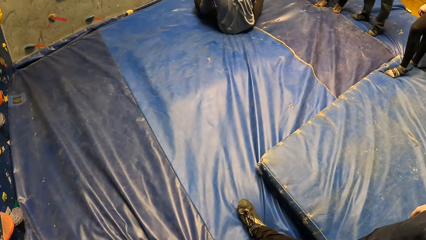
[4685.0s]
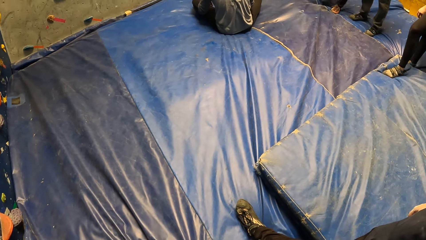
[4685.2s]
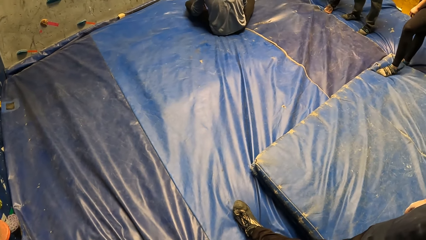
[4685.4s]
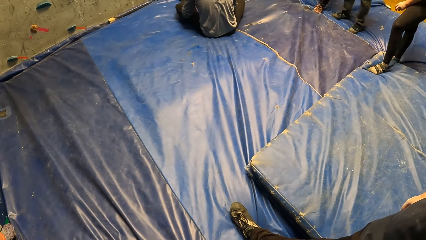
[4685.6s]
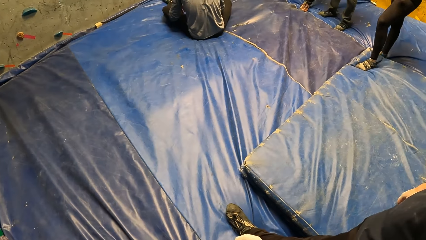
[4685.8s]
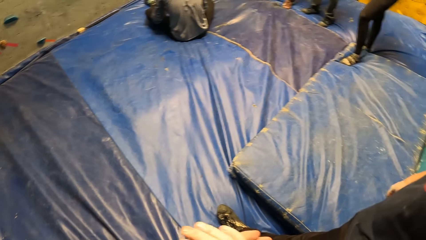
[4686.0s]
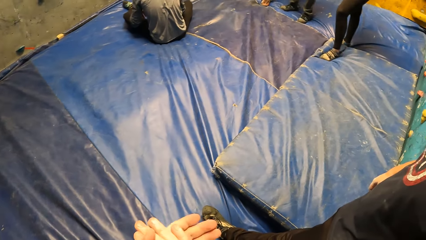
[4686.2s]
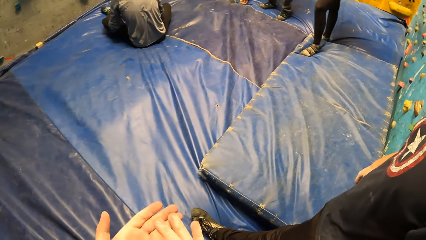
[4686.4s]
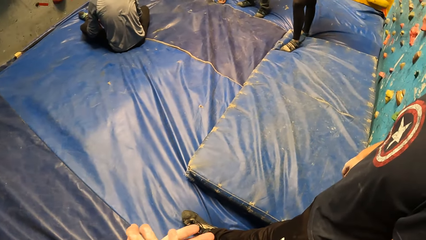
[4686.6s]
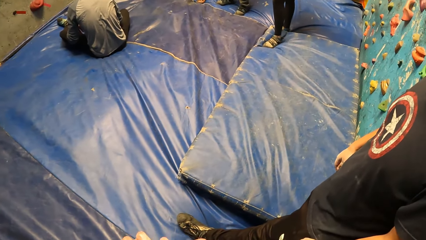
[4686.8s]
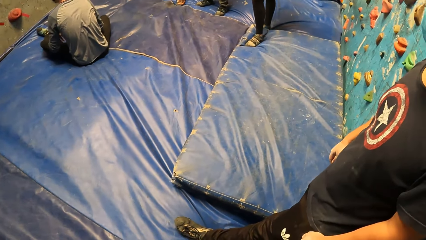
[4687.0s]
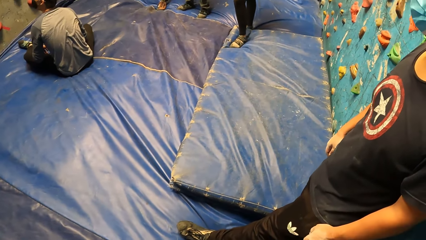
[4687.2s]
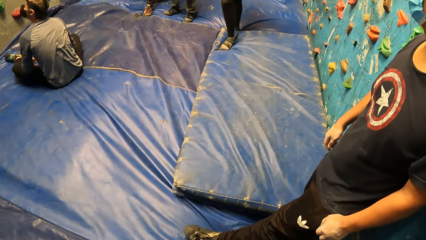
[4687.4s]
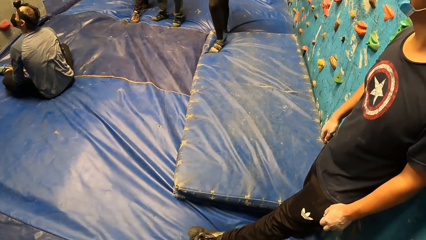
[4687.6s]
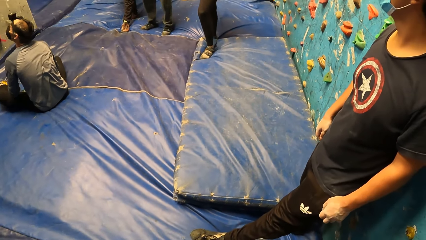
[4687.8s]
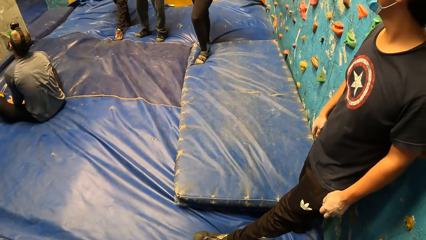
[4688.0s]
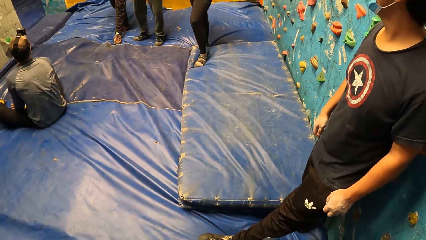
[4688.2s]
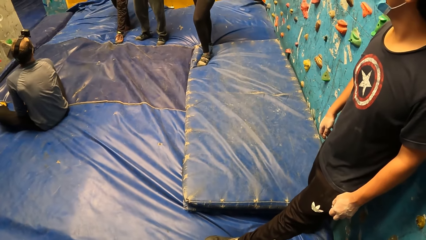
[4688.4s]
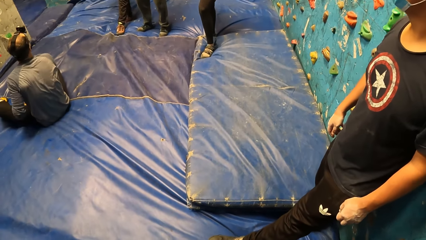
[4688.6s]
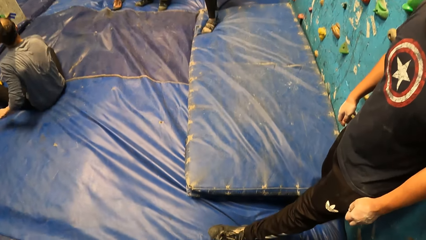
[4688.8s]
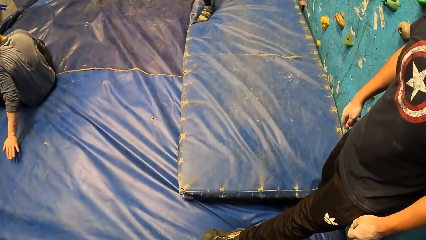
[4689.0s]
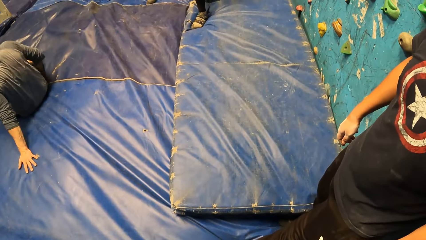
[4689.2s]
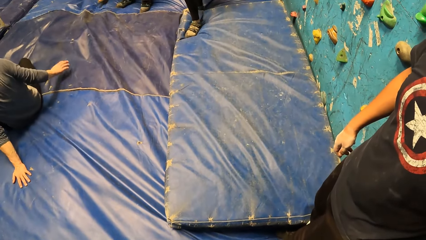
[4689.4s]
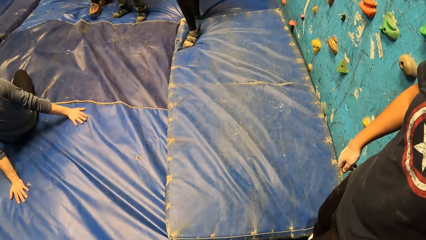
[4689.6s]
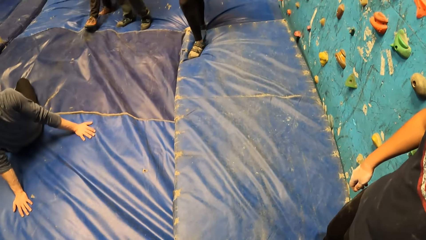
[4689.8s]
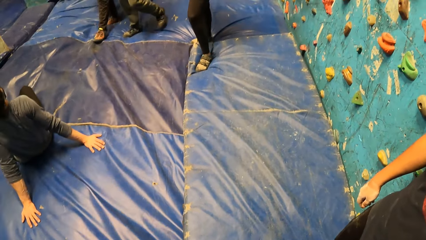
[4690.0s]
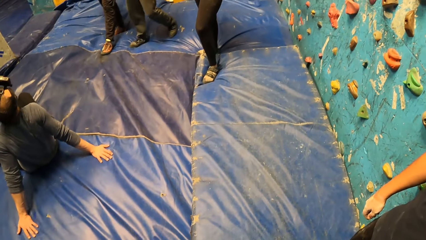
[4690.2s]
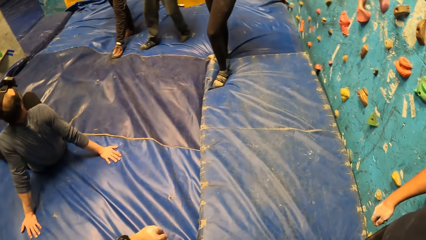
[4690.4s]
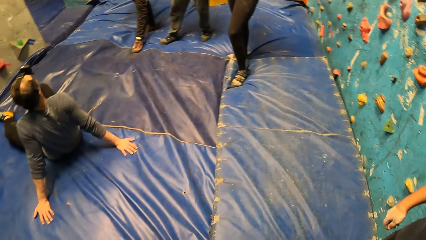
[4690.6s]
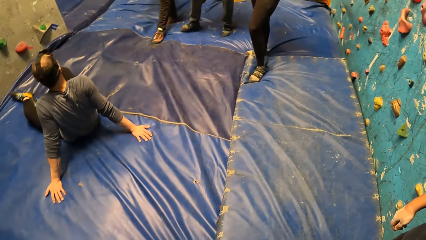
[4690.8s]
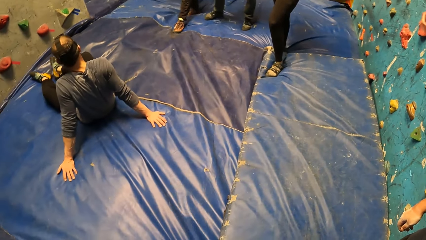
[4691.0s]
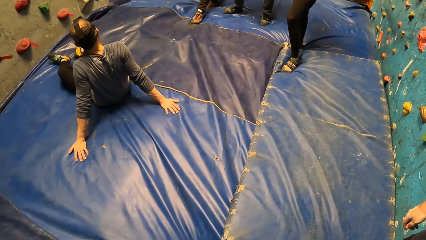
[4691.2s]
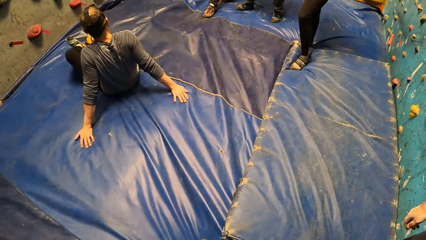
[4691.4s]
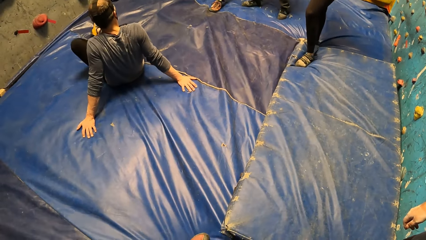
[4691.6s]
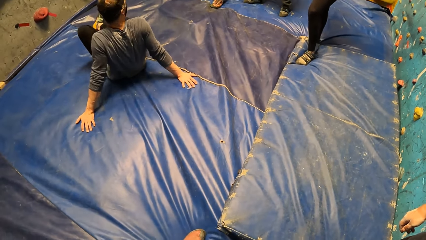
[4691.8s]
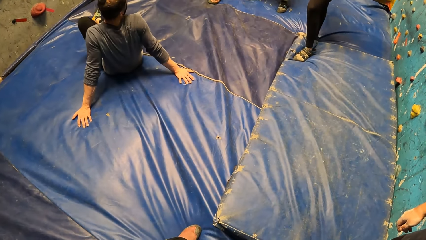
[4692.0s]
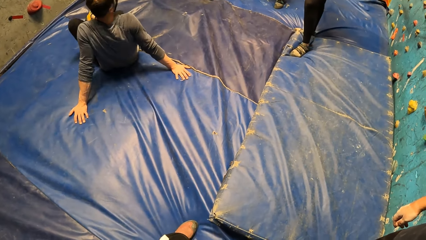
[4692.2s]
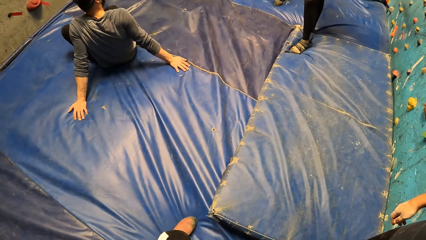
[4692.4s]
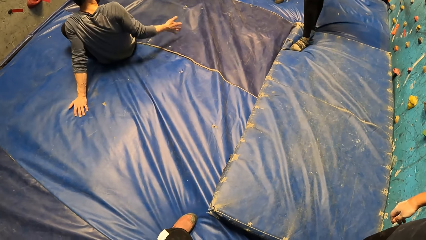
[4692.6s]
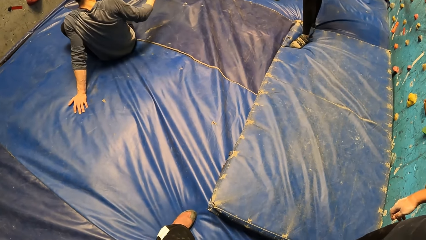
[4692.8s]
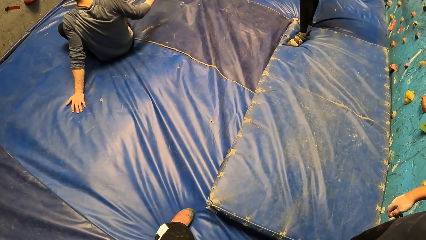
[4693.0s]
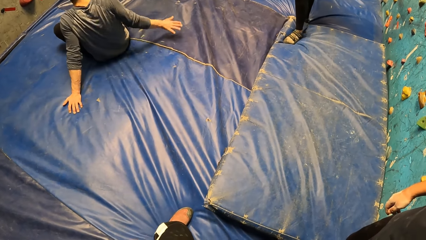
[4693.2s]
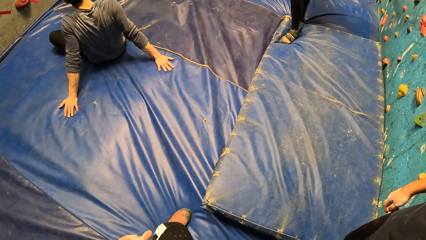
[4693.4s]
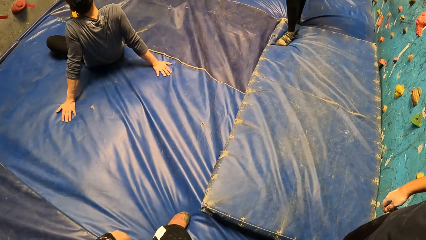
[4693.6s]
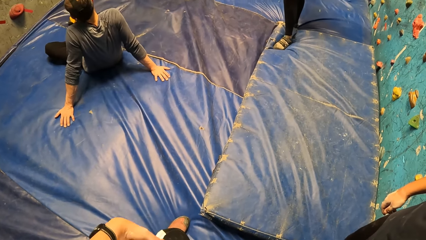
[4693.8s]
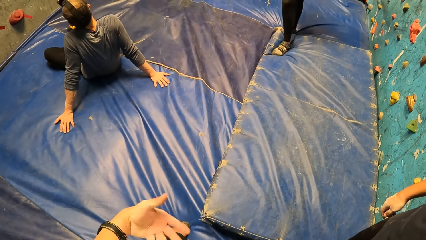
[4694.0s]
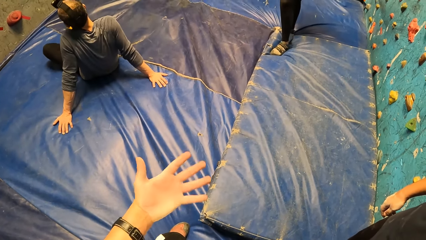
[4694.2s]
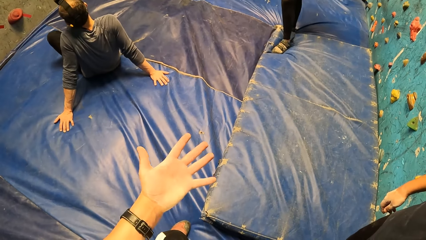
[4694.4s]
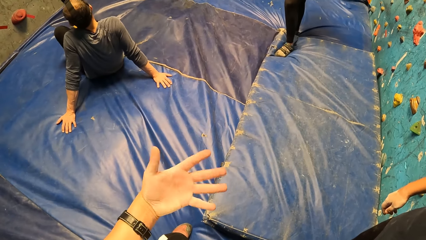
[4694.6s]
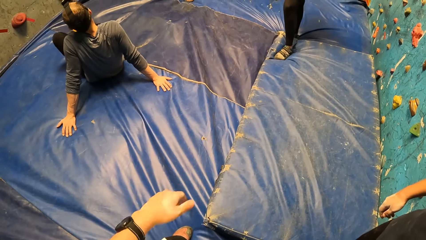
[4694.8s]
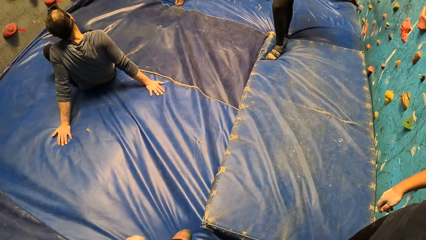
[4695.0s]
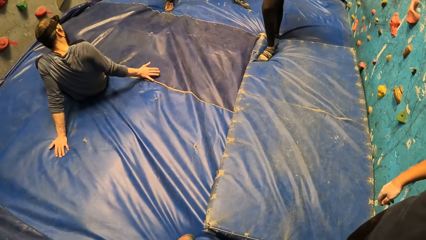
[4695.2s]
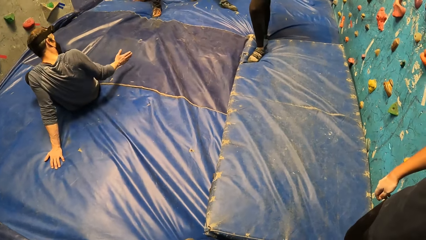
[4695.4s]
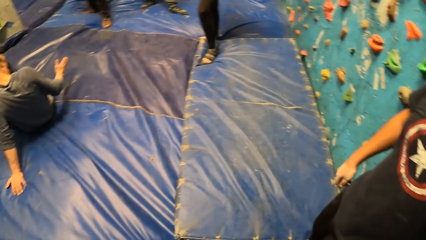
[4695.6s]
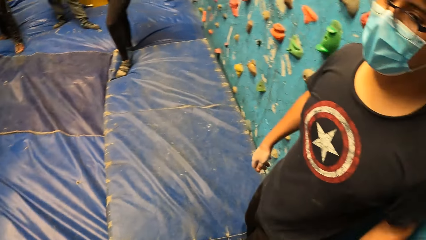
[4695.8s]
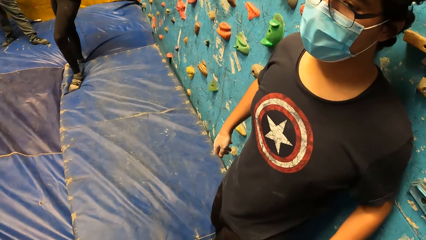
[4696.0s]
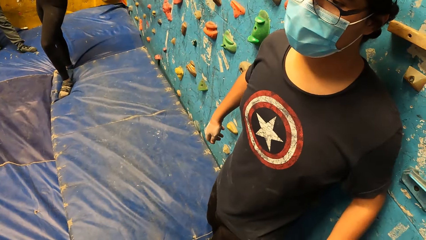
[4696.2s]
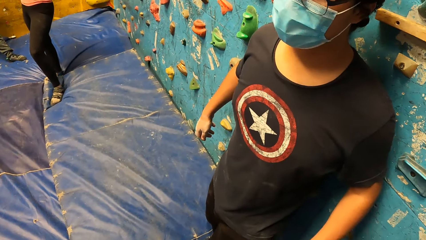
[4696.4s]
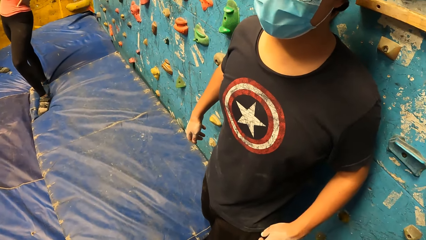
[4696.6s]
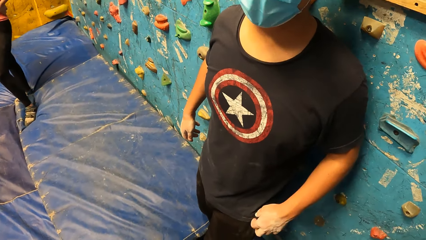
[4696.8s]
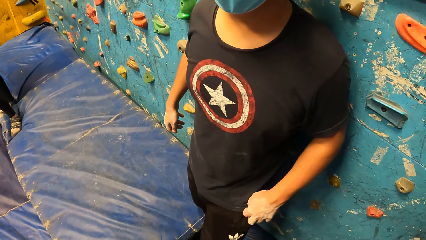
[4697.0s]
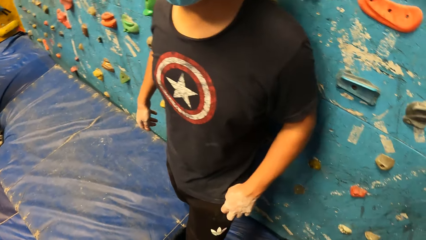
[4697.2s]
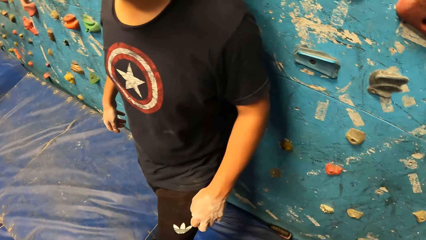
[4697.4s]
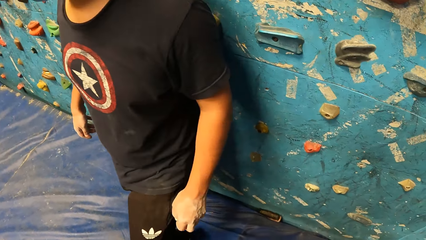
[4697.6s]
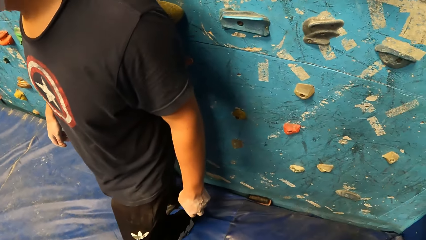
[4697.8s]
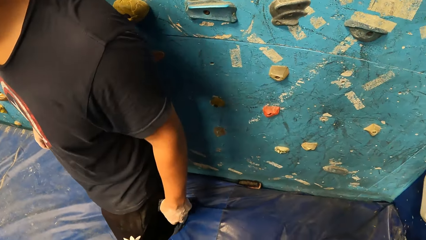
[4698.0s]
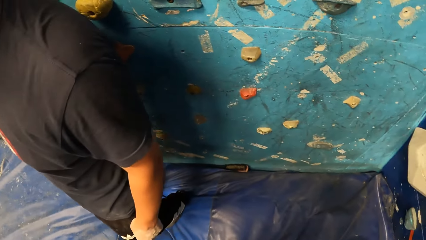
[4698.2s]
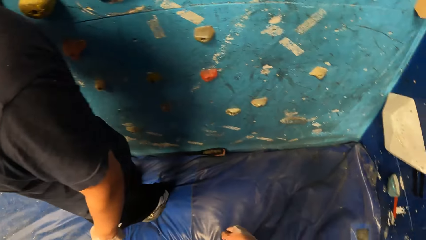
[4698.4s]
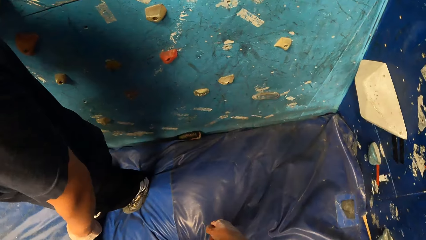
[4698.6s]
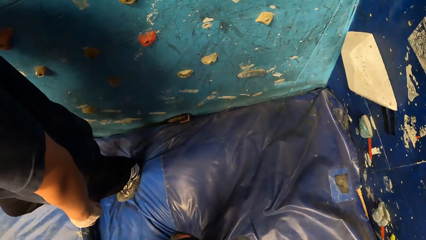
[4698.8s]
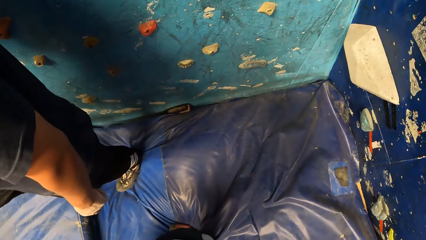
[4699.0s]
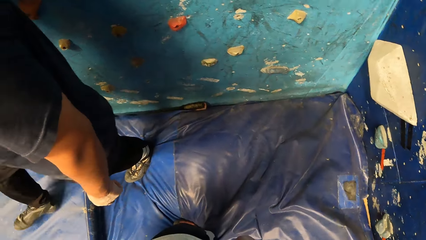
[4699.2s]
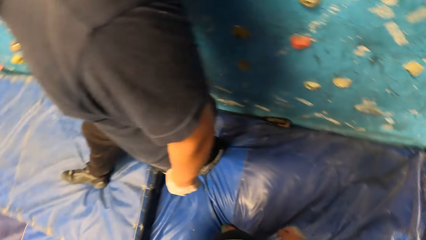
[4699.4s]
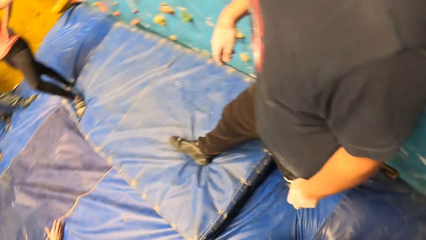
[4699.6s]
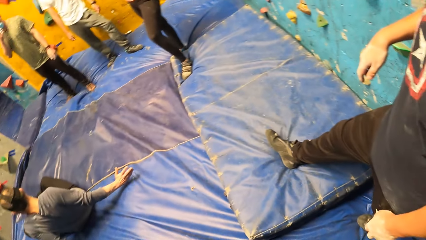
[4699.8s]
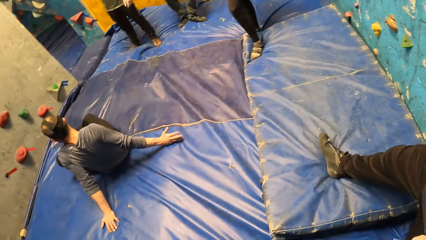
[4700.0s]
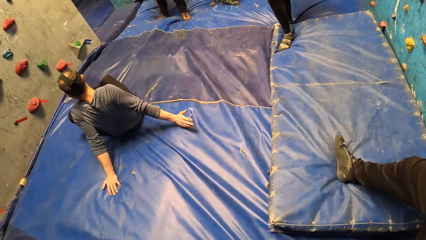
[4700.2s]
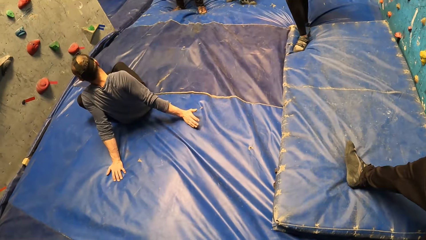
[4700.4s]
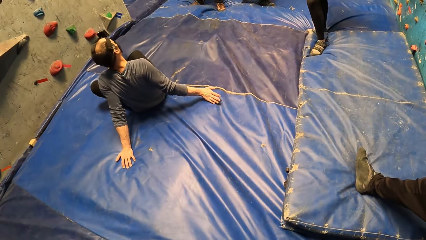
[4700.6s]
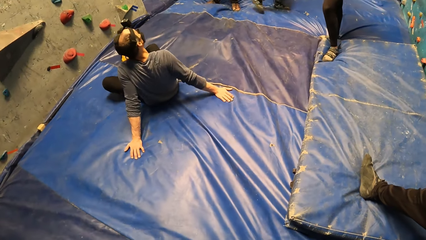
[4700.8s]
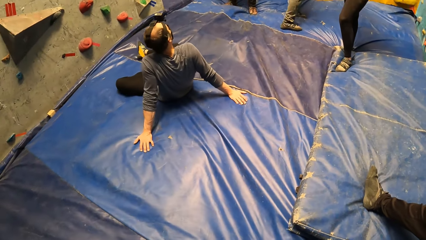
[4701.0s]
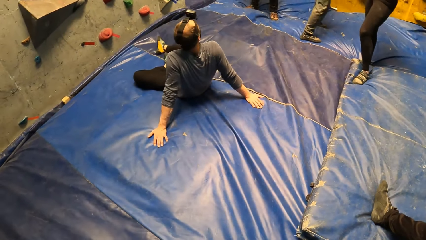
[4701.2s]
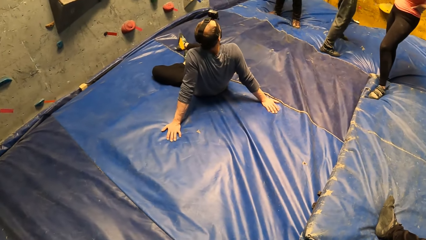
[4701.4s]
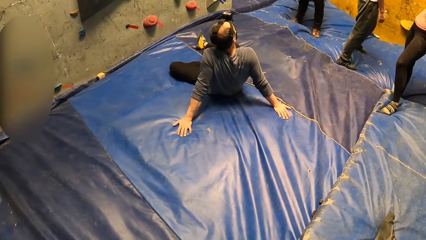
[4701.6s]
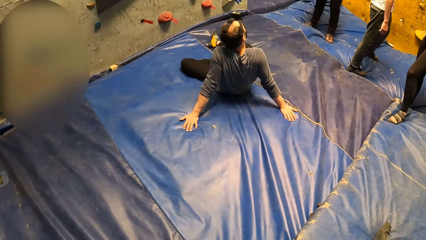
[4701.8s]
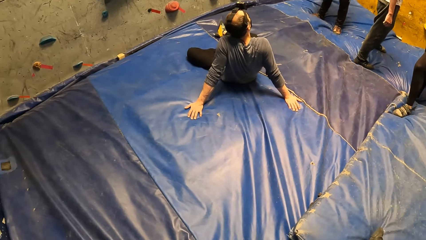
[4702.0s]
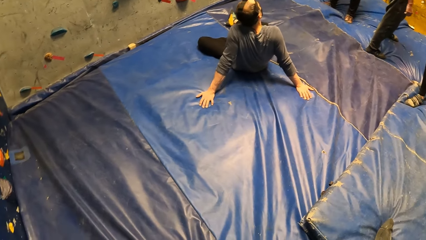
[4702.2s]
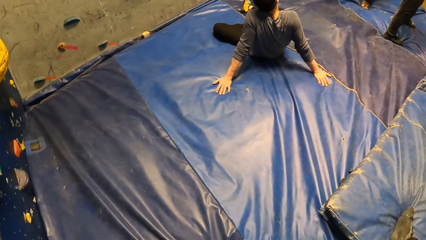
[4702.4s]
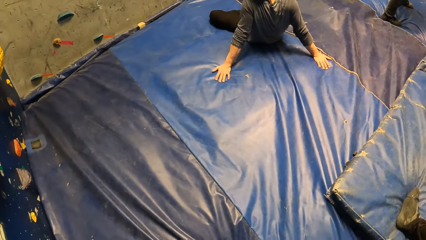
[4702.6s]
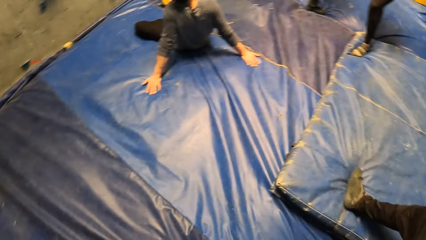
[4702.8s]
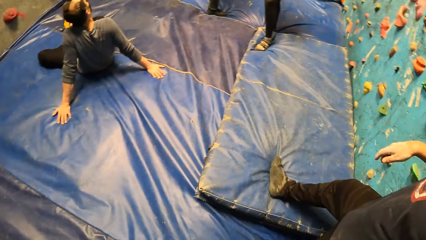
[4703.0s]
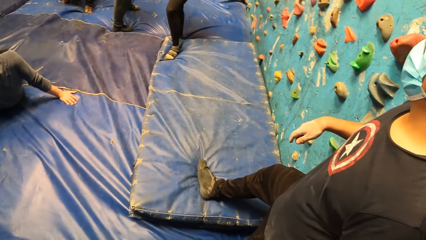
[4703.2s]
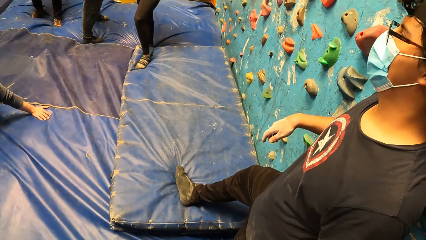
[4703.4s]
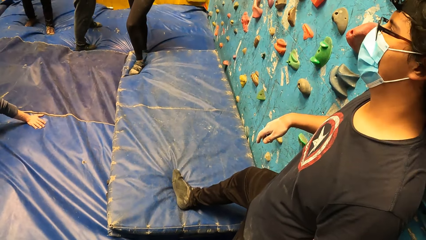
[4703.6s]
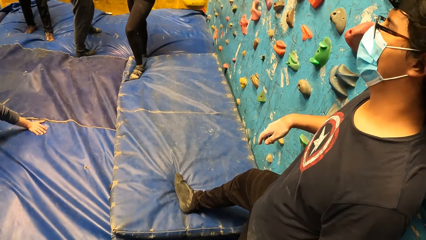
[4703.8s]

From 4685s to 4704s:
The camera wearer wipes his hands and looks around the room. A person puts his hands on the mat. The camera wearer stares at the person. The person moves his hand. The camera wearer stares at the person. He moves his hand and looks around the room. He stares at another person. He looks around the room.
